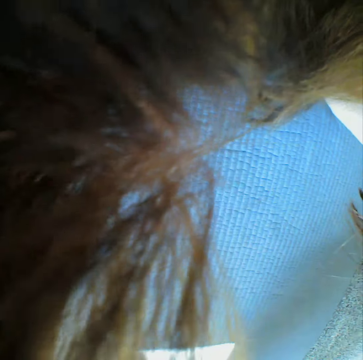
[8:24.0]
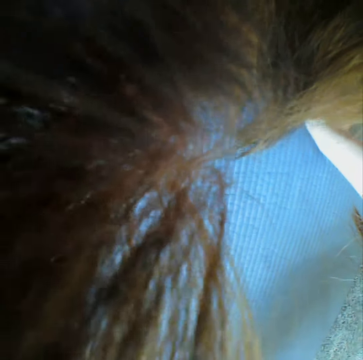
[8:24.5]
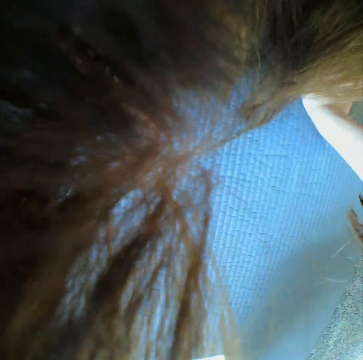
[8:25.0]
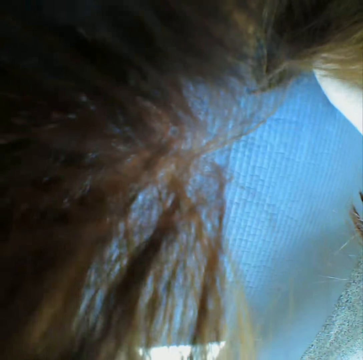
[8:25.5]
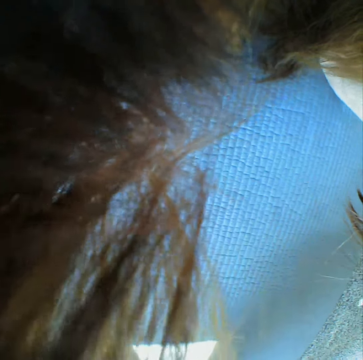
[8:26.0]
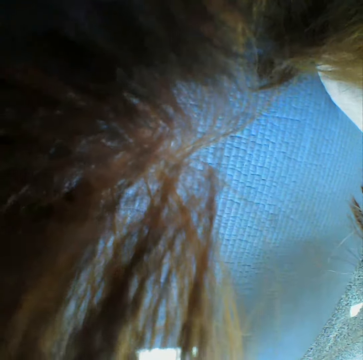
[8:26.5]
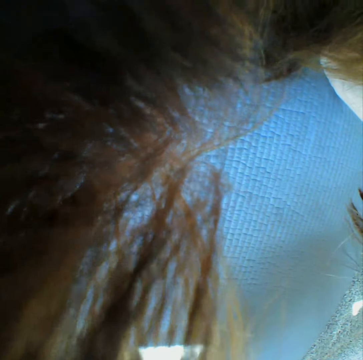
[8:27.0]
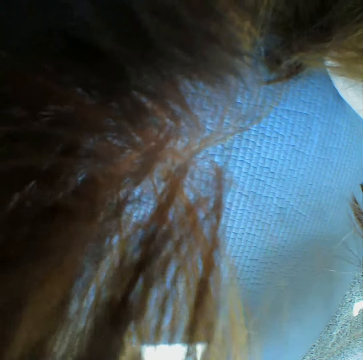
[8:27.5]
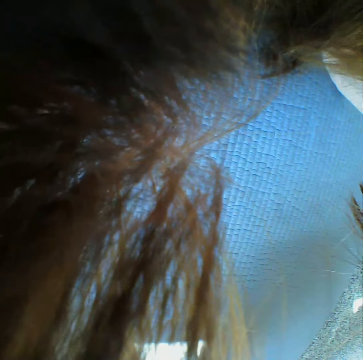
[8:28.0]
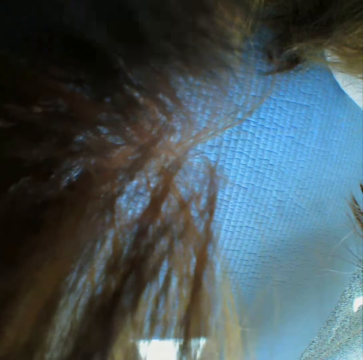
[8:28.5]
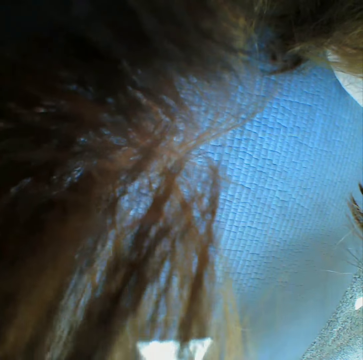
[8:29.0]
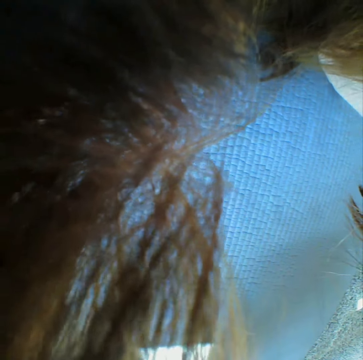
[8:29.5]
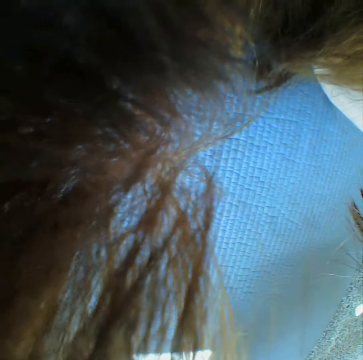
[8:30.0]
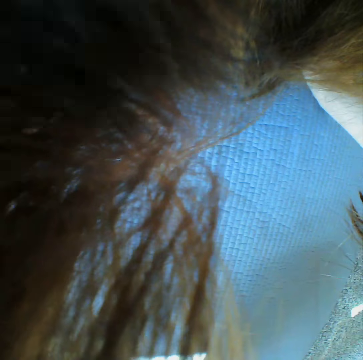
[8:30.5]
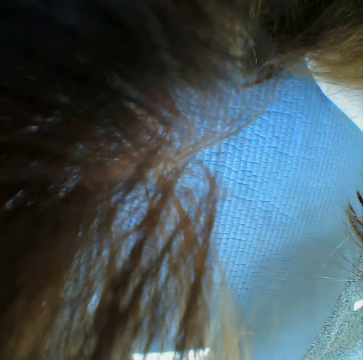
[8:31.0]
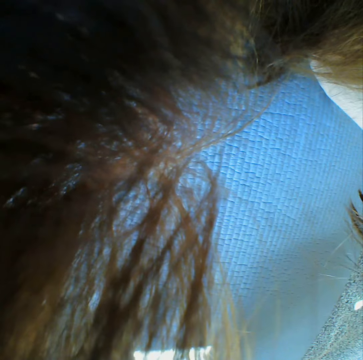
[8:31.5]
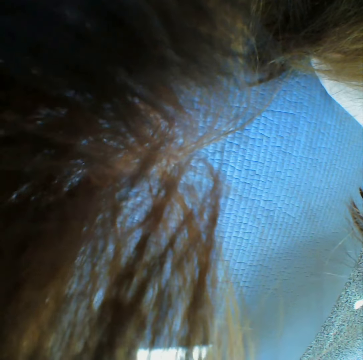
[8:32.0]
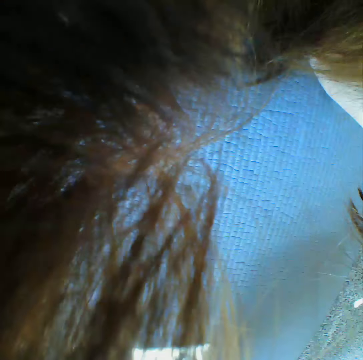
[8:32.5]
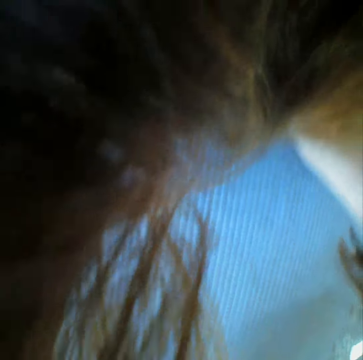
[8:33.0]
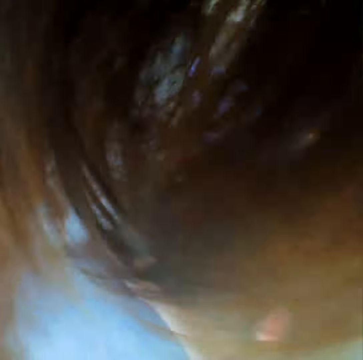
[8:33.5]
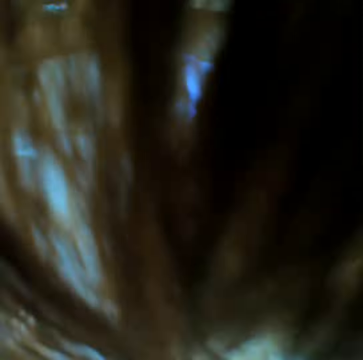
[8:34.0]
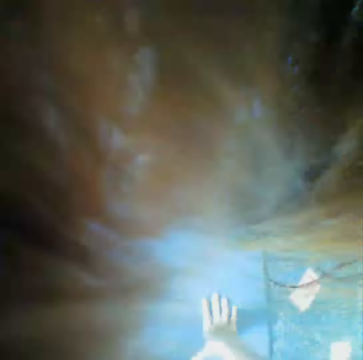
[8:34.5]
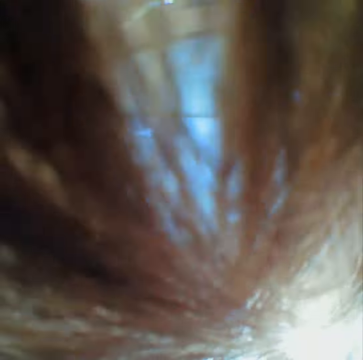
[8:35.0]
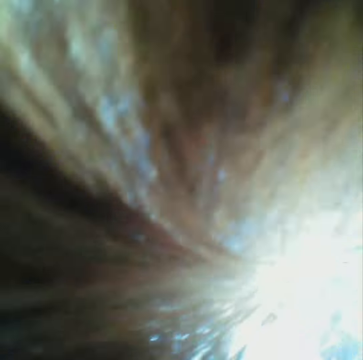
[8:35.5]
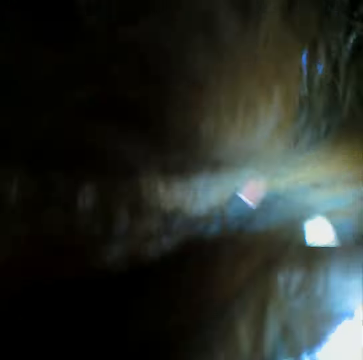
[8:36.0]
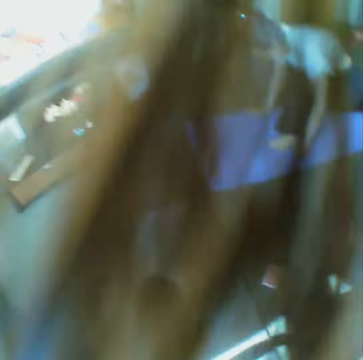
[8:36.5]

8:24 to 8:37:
The camera wearer looks around the room.

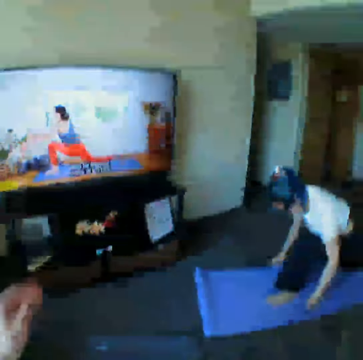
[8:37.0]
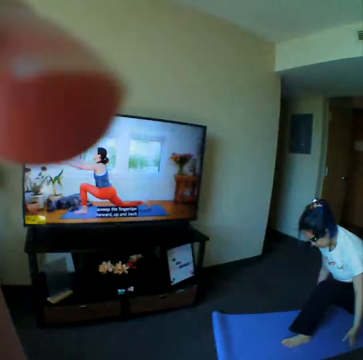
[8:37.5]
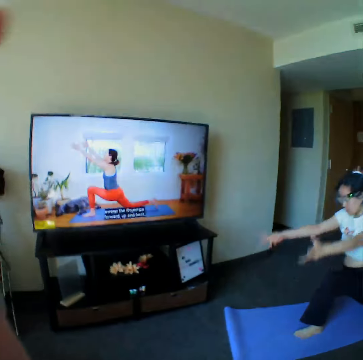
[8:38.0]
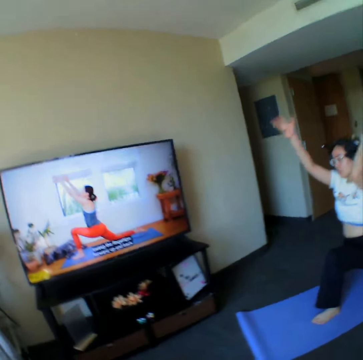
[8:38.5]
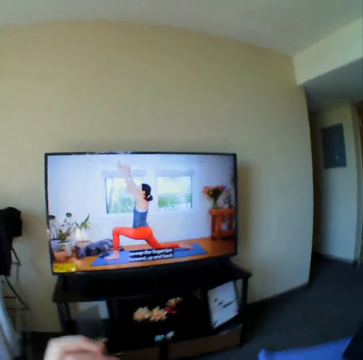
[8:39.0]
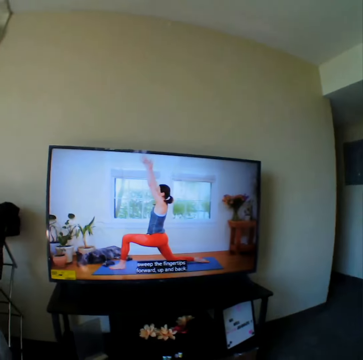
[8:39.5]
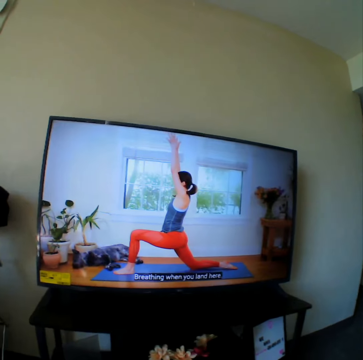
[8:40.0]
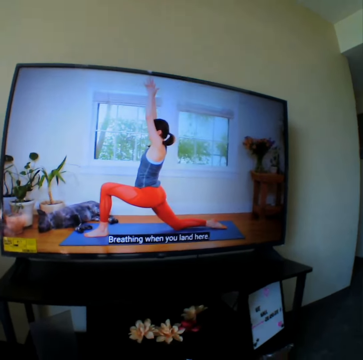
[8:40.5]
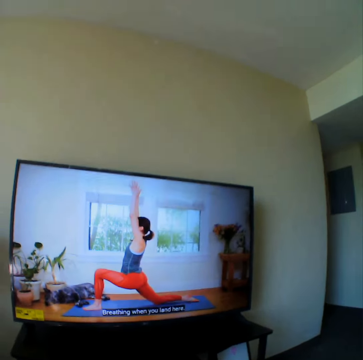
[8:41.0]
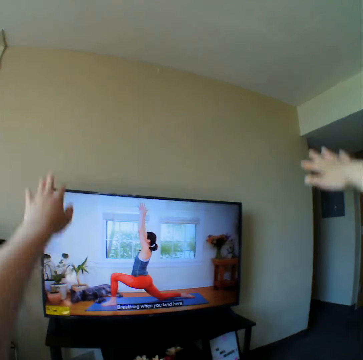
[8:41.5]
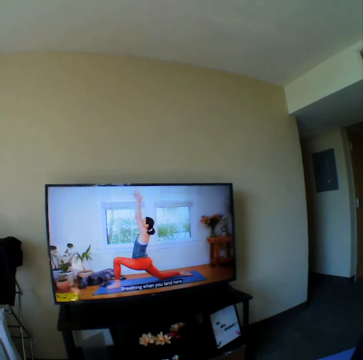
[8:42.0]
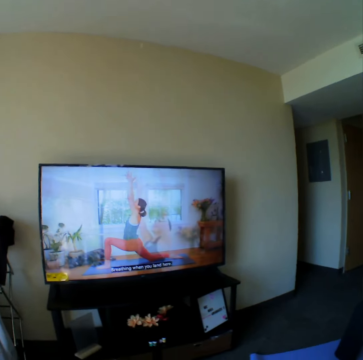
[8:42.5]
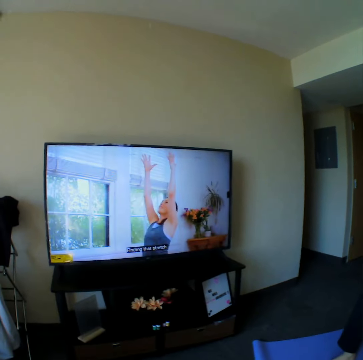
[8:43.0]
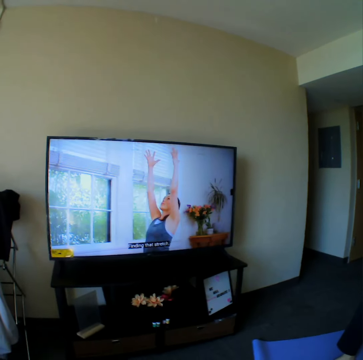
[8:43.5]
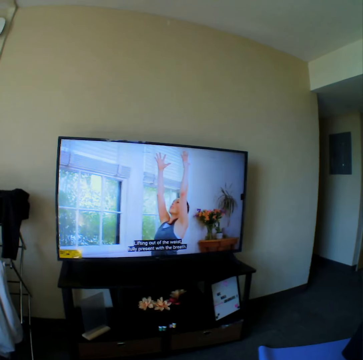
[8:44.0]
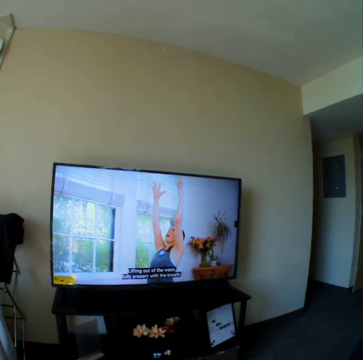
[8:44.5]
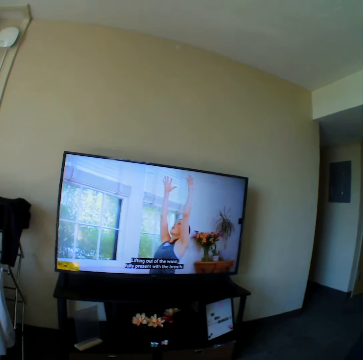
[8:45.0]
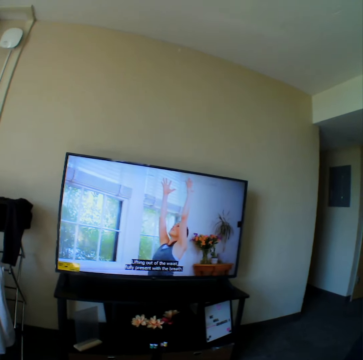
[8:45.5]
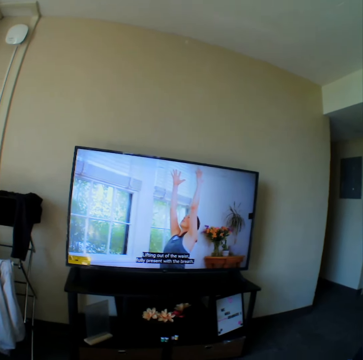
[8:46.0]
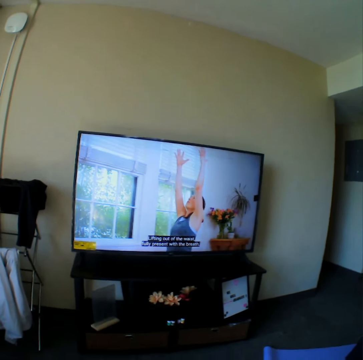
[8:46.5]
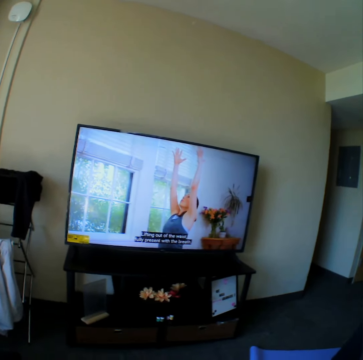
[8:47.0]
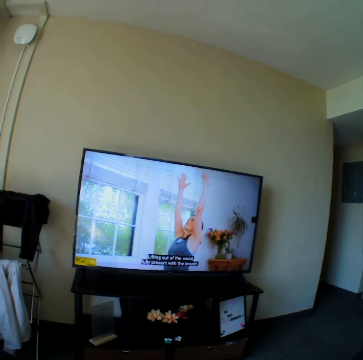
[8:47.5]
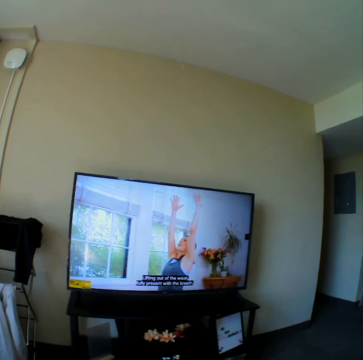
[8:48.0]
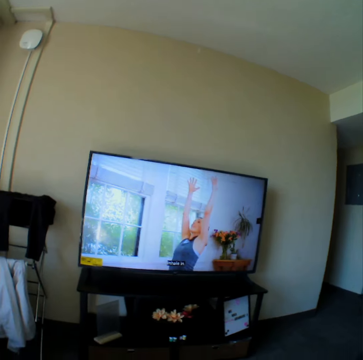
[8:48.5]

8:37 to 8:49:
The camera wearer raises the hands up. They adjust a camera. They look at the television. They stretch hands on a yoga mat.

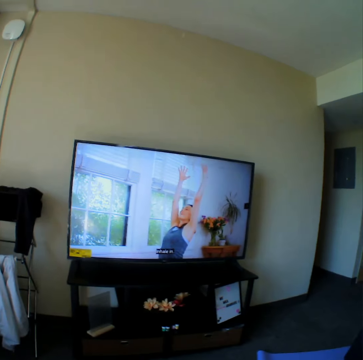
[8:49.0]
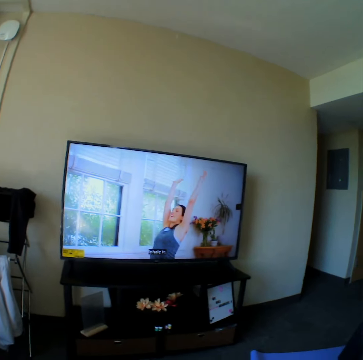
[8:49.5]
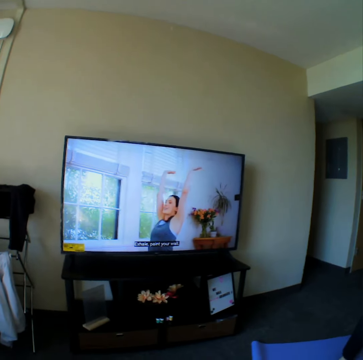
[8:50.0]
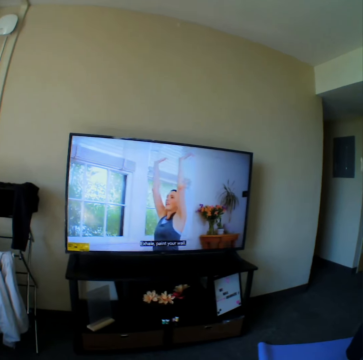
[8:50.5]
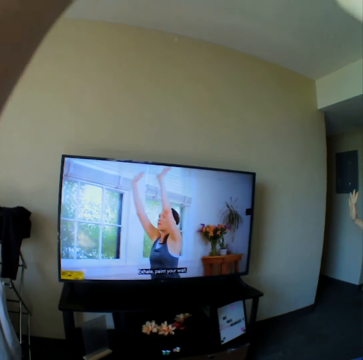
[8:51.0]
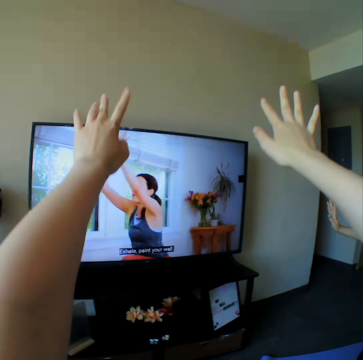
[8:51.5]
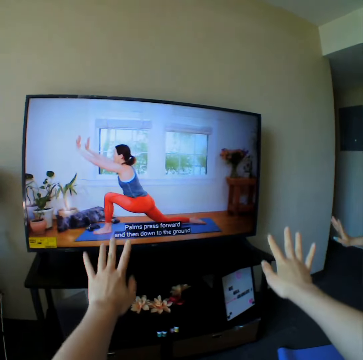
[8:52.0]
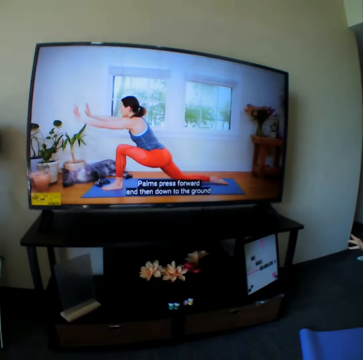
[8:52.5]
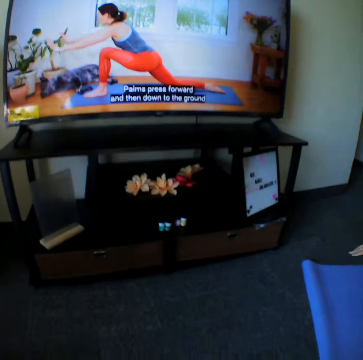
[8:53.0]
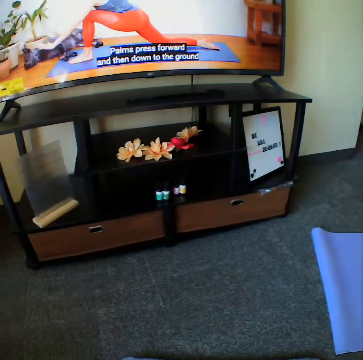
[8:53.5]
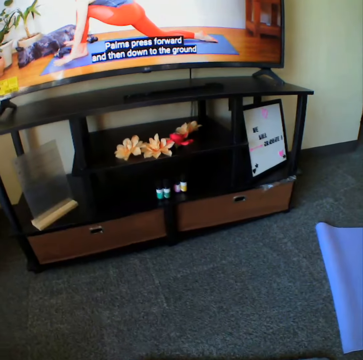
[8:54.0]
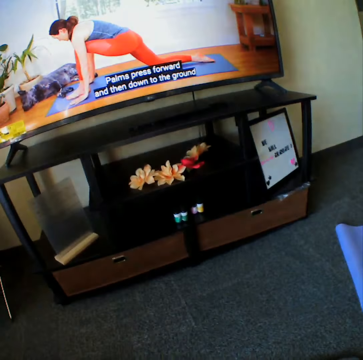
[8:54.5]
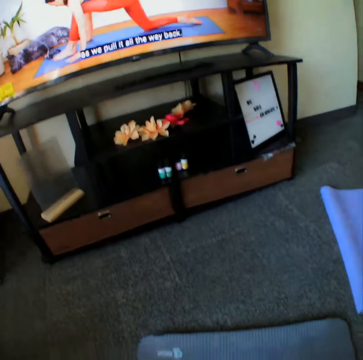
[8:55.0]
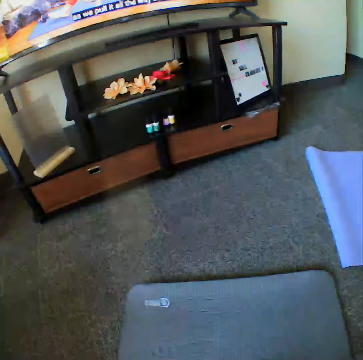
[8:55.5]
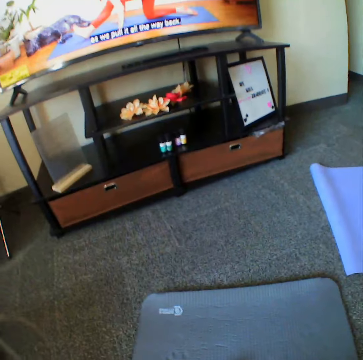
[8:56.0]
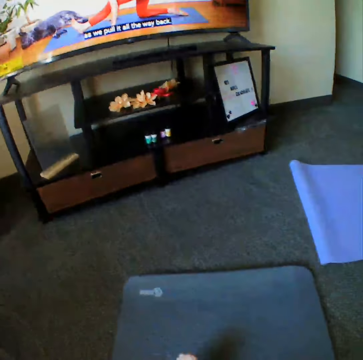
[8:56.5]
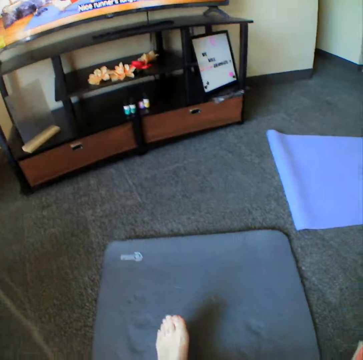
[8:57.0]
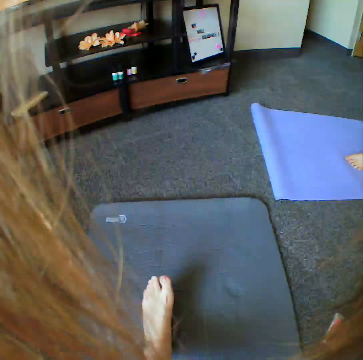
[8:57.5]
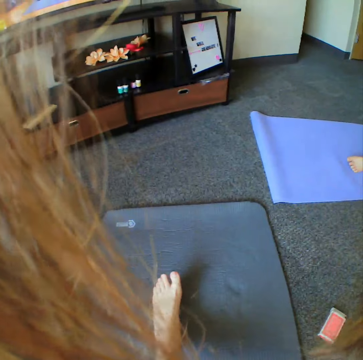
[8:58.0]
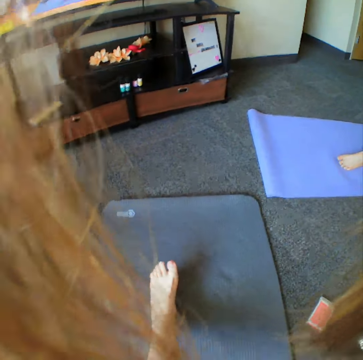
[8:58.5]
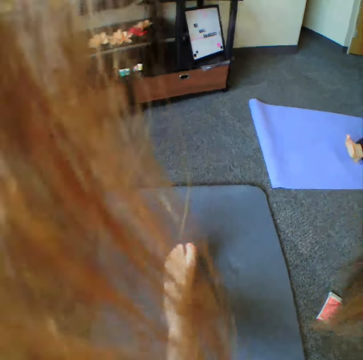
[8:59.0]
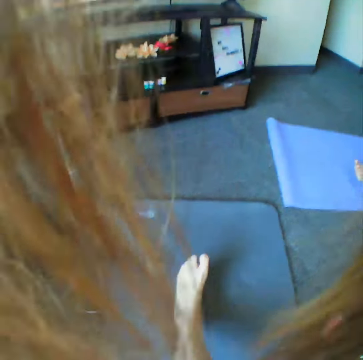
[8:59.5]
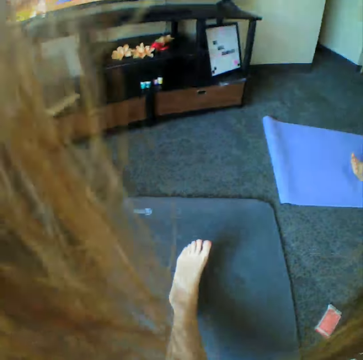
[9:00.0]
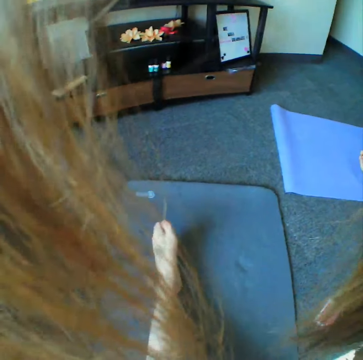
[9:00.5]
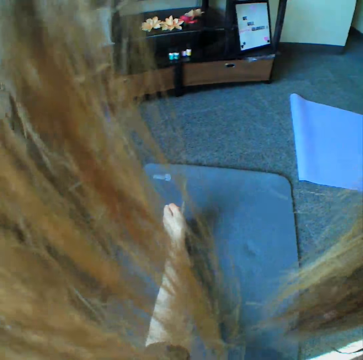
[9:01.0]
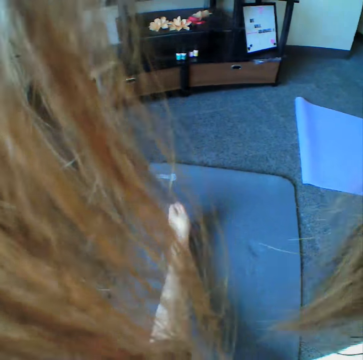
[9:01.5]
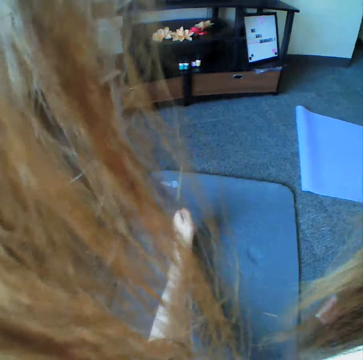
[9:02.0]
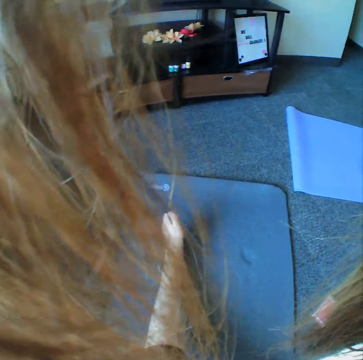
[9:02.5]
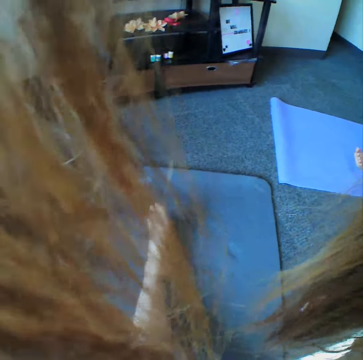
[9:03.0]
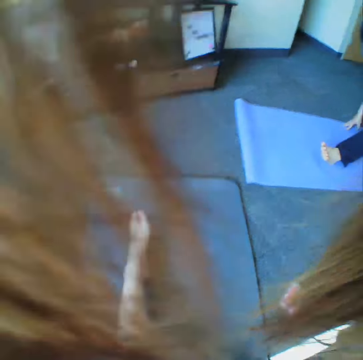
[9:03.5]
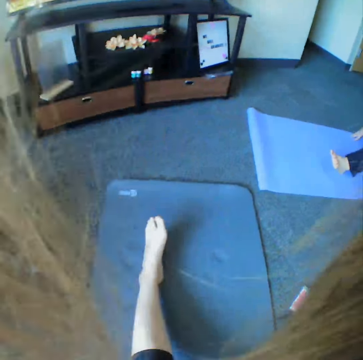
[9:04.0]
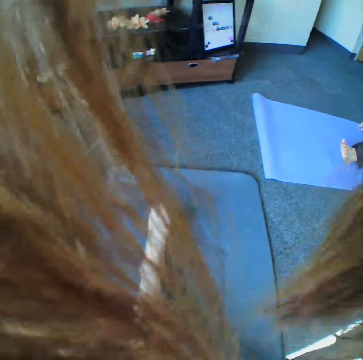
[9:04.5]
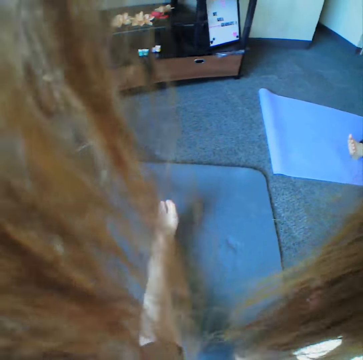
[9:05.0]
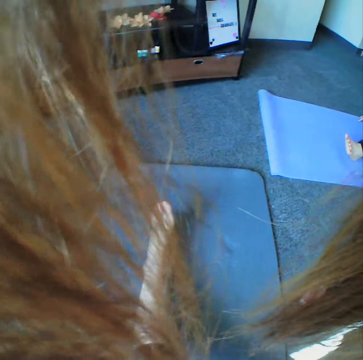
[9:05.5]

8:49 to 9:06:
The camera wearer lowers the hands down. They look around the yoga mat.
